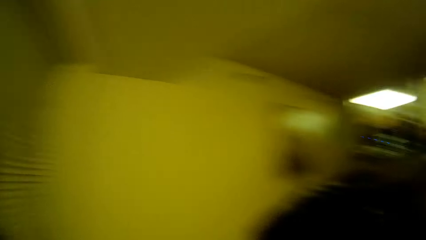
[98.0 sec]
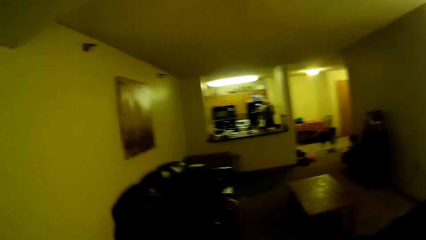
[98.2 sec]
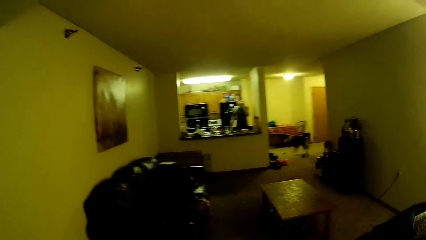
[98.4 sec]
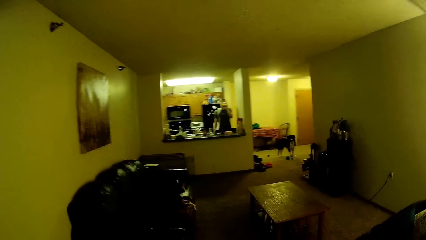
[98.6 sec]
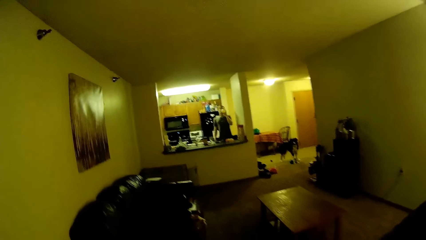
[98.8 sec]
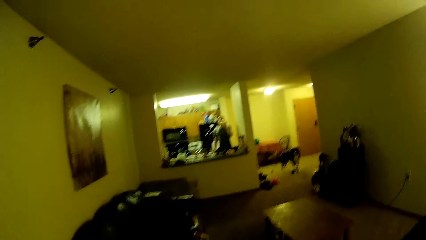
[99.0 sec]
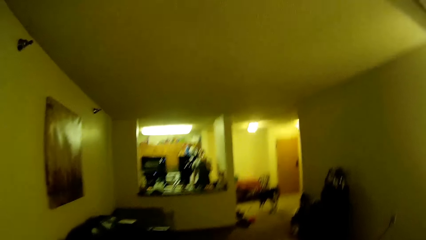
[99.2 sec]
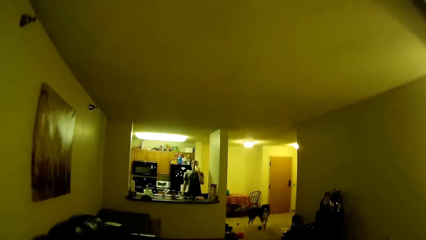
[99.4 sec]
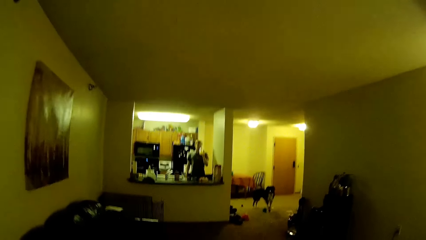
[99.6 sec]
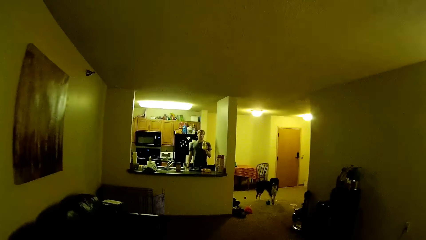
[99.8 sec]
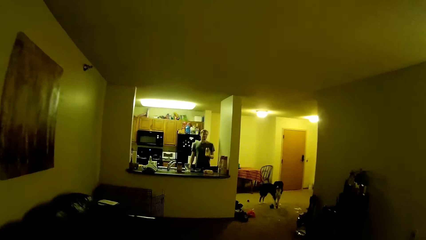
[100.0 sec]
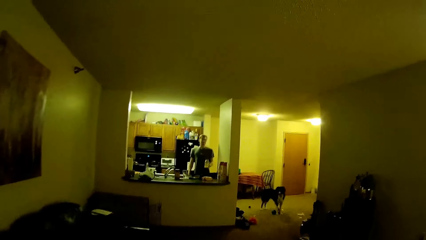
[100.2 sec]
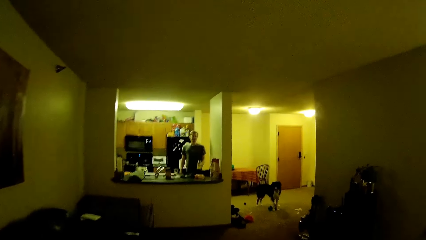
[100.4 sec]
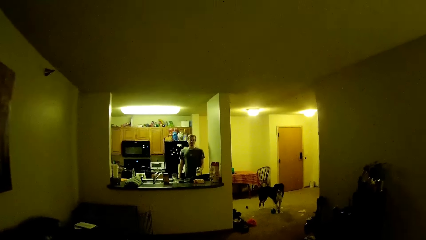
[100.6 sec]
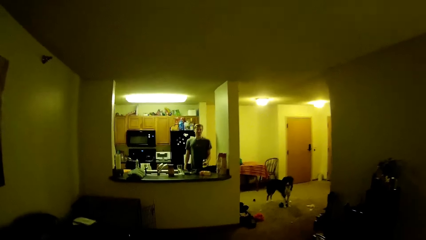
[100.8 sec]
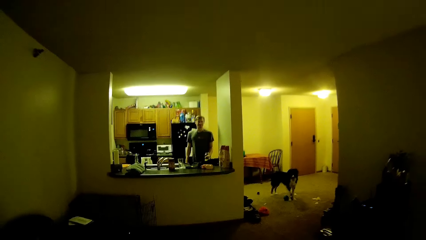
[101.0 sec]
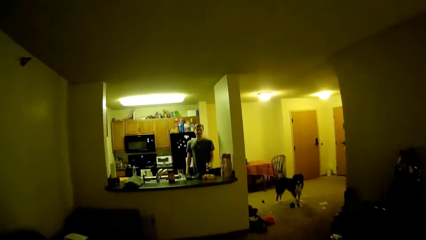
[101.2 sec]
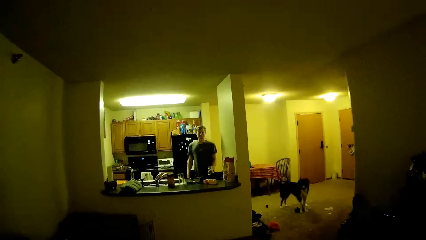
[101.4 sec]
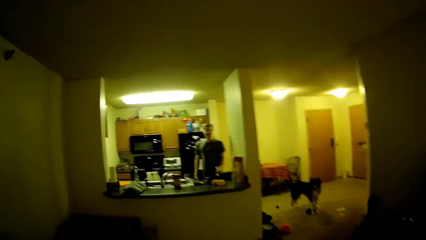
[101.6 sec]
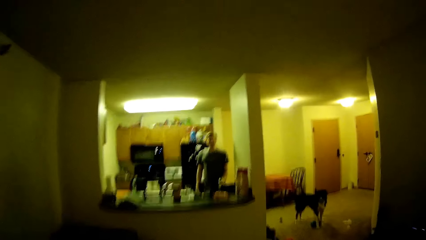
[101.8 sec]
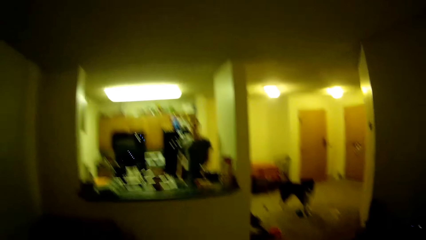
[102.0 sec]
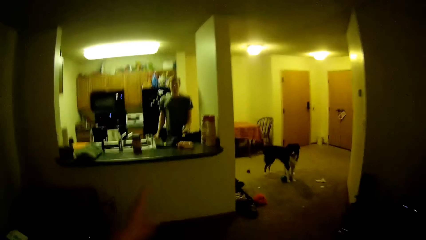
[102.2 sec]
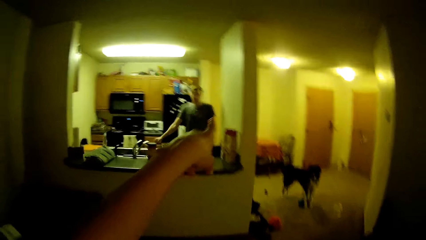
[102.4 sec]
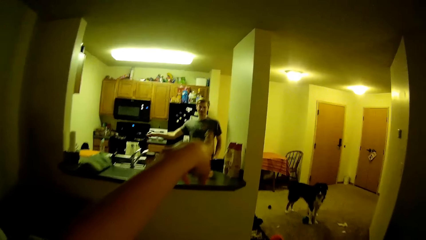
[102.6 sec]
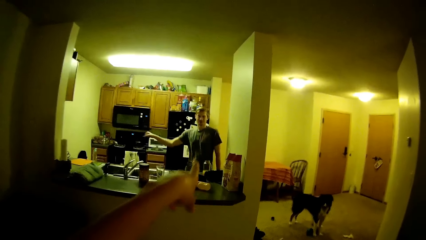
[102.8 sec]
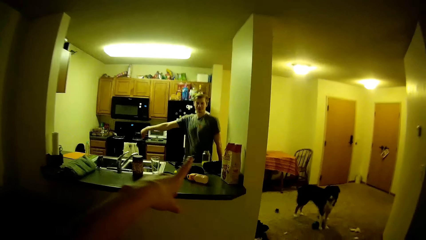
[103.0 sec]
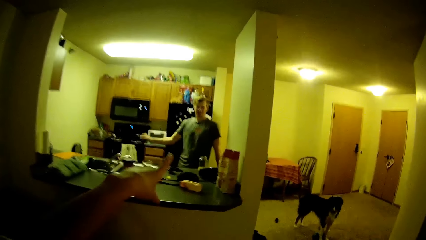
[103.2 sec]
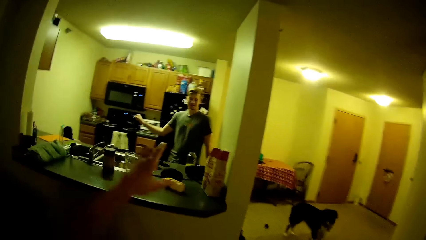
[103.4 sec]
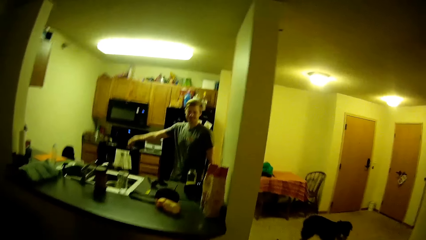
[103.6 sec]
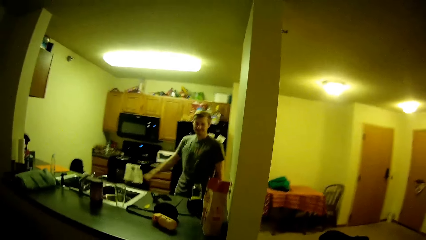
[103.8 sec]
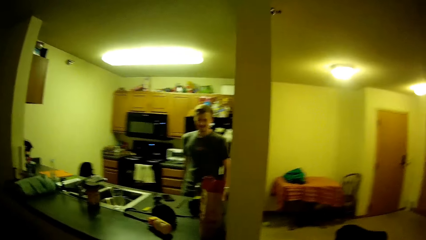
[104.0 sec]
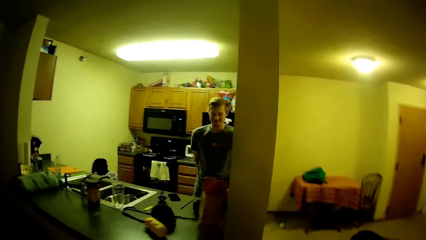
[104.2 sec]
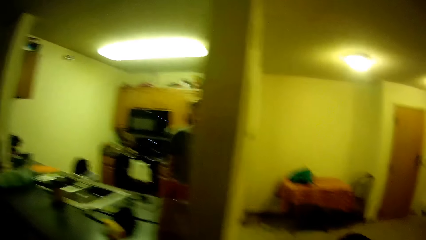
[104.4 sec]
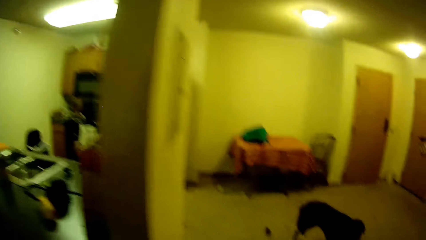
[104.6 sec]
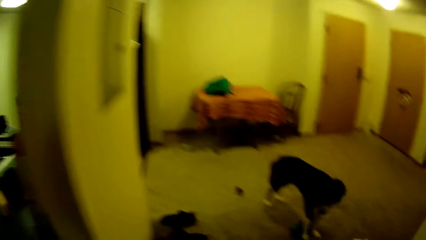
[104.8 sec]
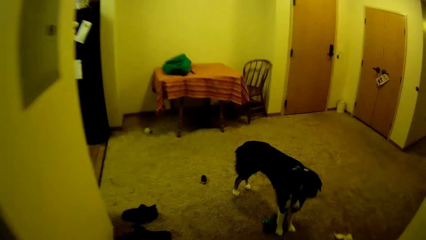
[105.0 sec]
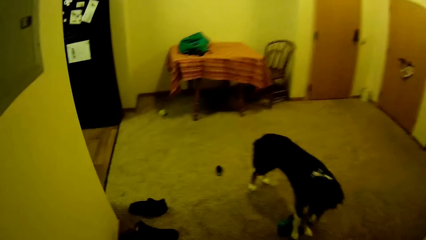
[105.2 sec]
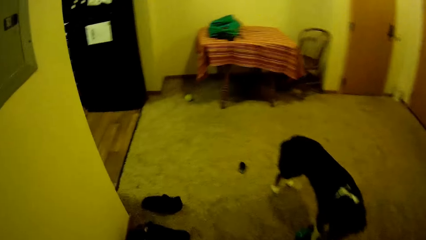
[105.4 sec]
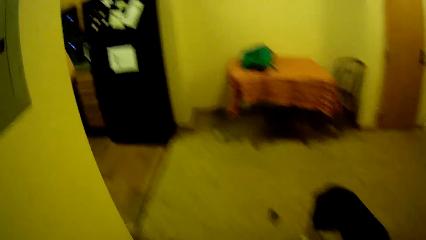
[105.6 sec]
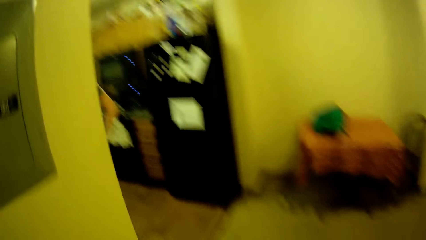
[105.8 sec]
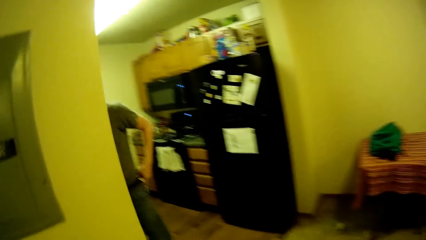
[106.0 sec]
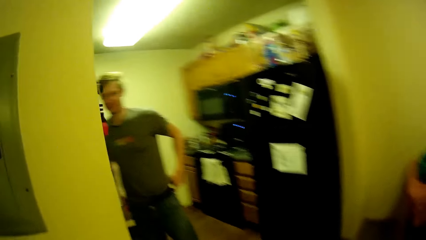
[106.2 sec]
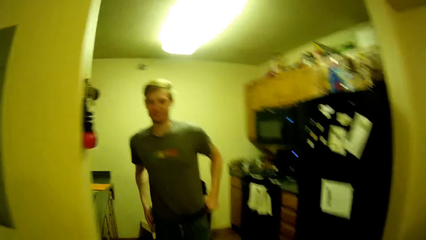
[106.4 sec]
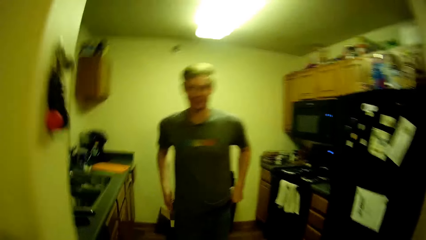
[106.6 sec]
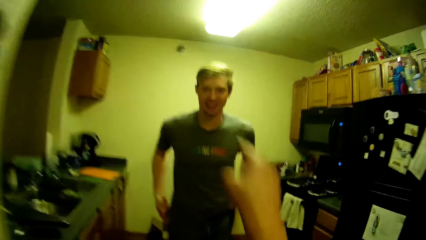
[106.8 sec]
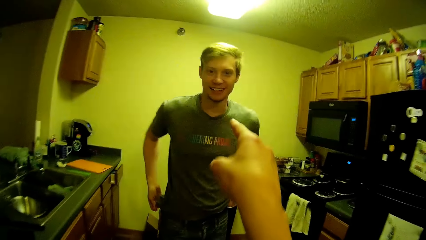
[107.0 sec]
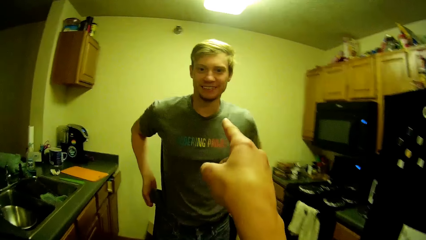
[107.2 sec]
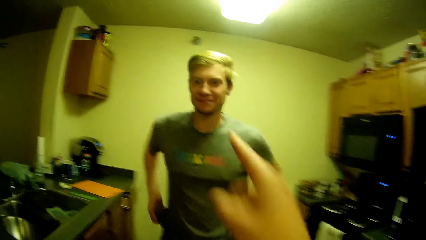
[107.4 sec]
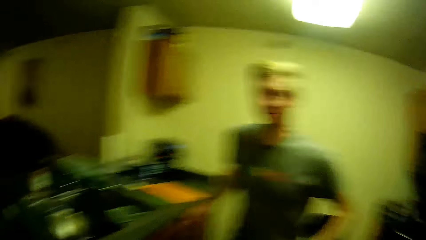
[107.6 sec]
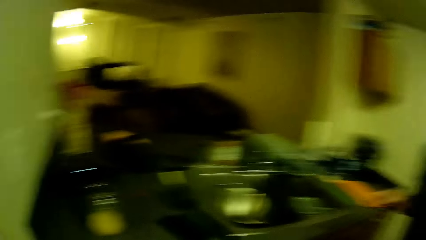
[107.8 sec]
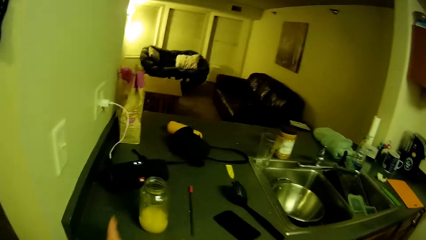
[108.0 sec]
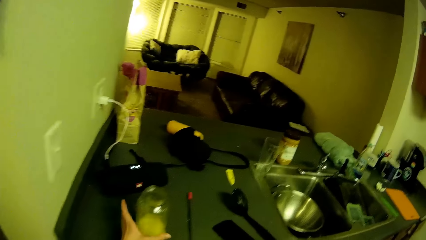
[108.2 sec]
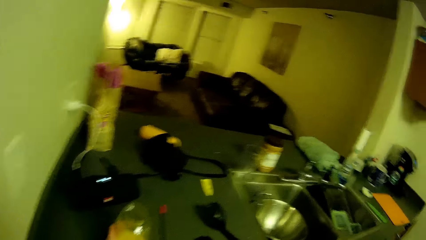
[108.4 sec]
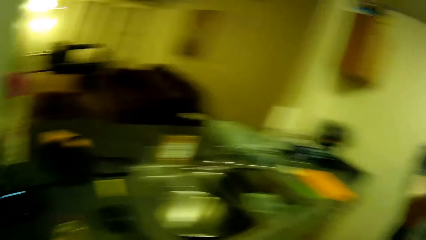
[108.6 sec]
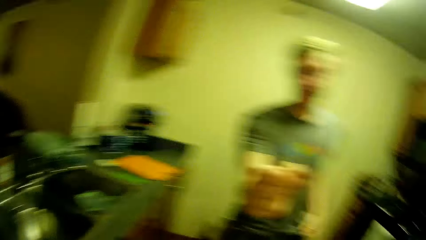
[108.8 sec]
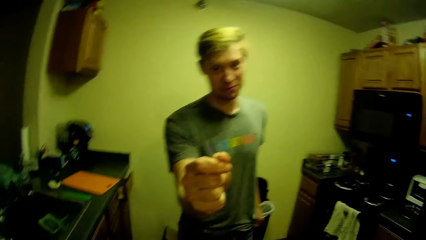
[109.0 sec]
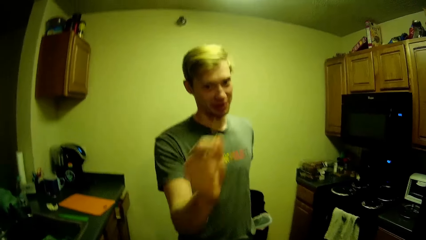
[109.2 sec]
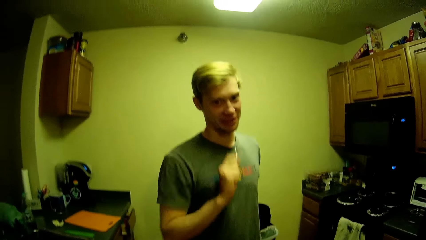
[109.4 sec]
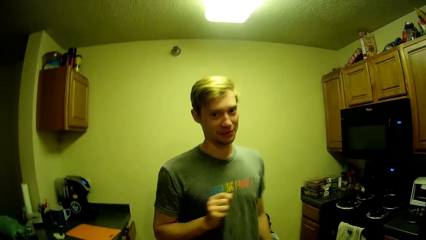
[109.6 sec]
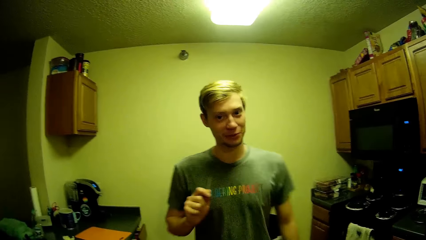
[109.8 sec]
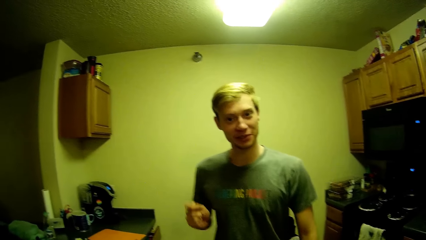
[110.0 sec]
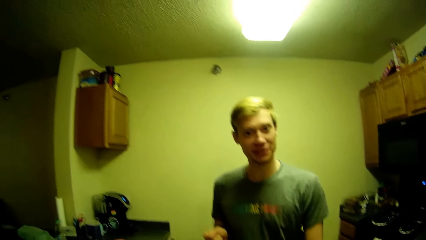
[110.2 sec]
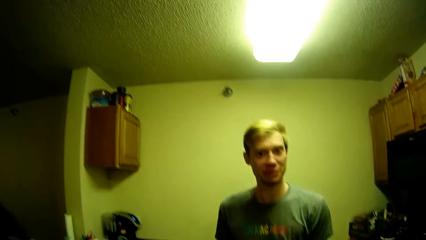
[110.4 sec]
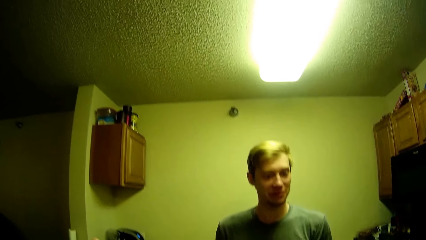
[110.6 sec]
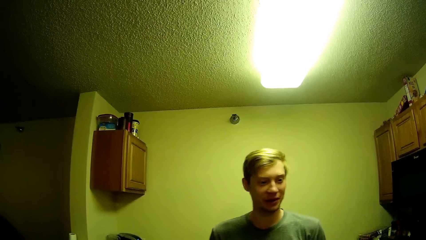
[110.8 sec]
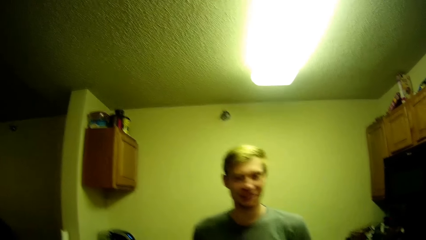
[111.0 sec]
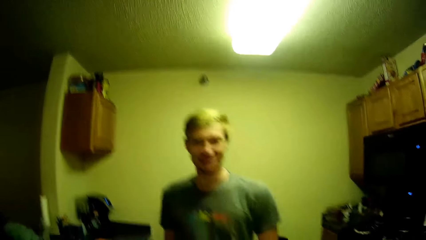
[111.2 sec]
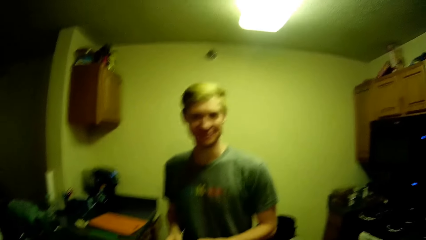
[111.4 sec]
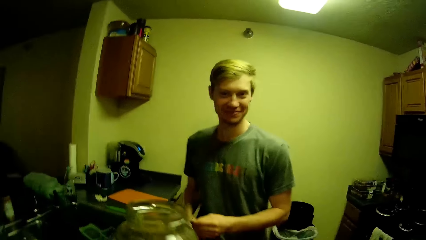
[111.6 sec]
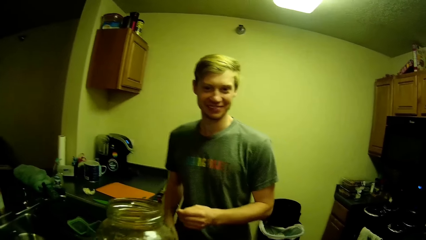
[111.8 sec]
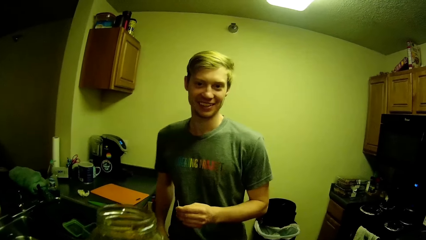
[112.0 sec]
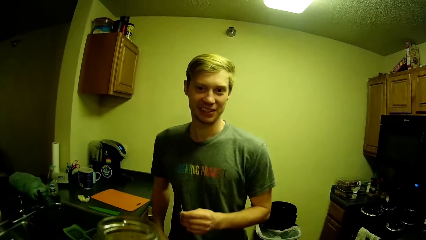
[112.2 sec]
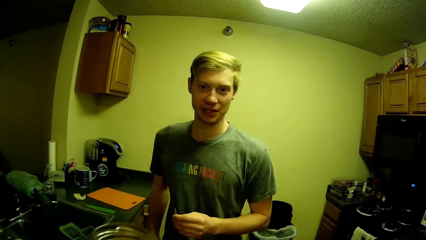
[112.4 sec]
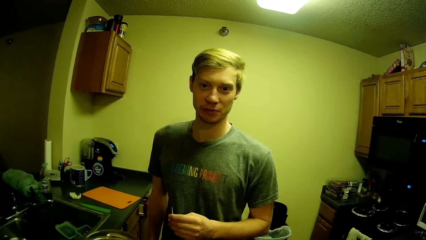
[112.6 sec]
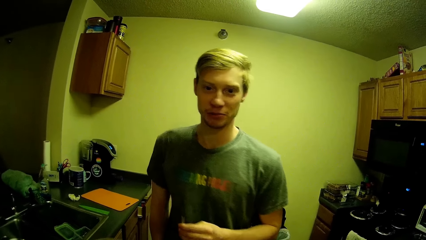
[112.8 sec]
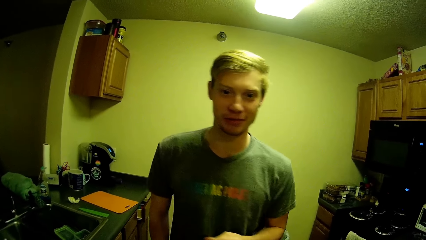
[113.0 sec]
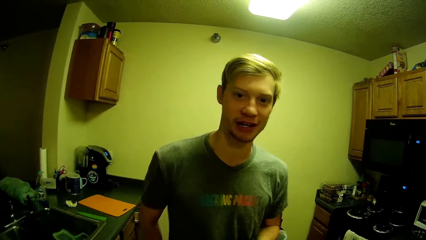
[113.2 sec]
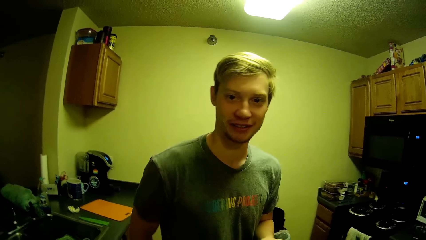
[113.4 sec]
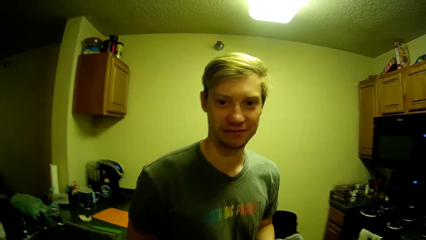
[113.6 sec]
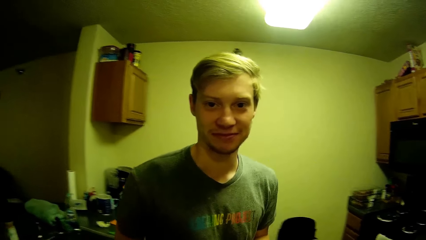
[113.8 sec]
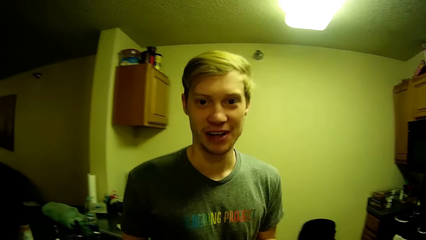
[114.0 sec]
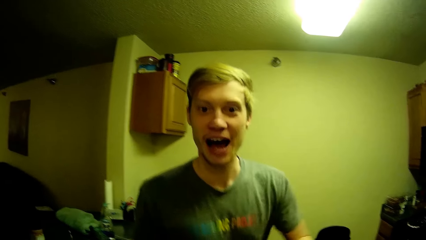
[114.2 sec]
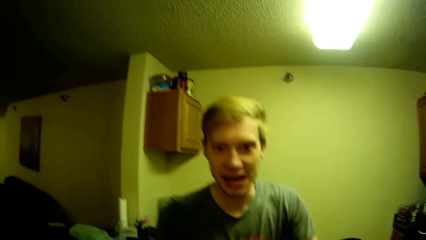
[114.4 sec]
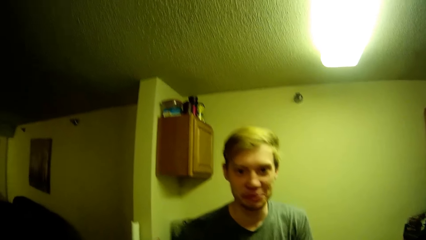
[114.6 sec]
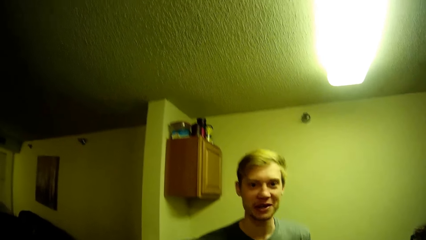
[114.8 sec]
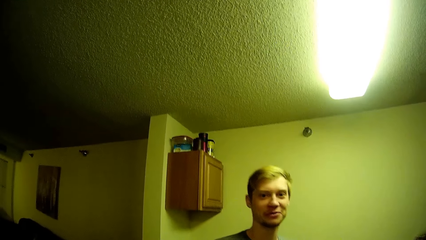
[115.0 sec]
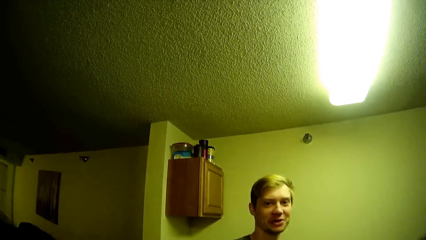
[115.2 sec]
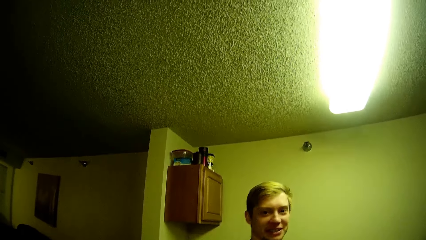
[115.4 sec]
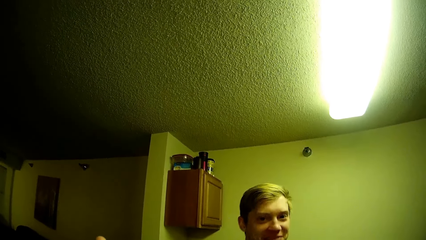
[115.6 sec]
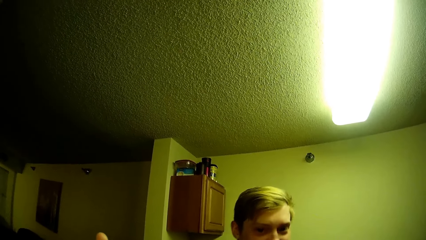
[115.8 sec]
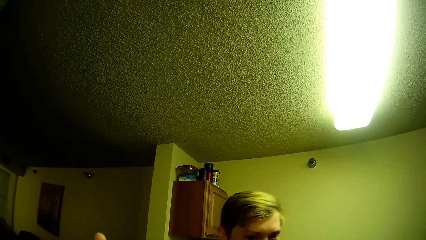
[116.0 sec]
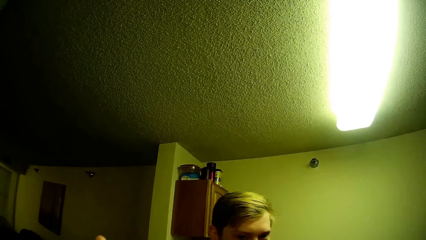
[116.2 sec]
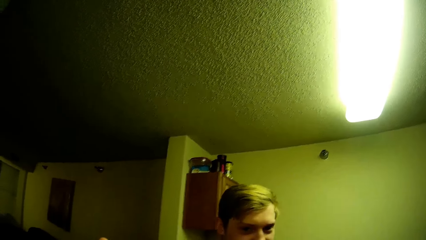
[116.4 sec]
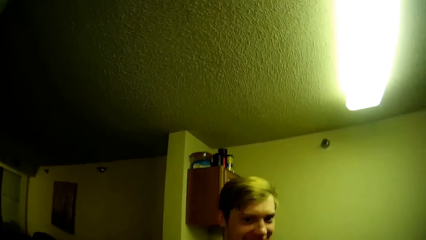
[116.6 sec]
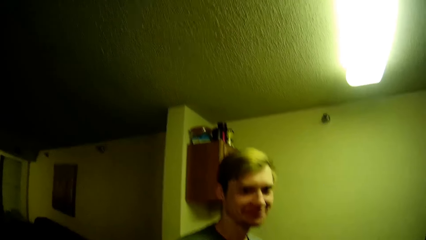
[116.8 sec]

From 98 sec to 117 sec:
A man sips the juice. The camera wearer looks sideways and walks towards the man. The man points. The camera wearer points at the man and discusses with the man. The man dances. The camera wearer walks, points at the man, and picks the glass cup from the slab with her left hand. The man makes a fist. The camera wearer discusses with the man. The man puts his hand in the pocket. The man talks while moving.
